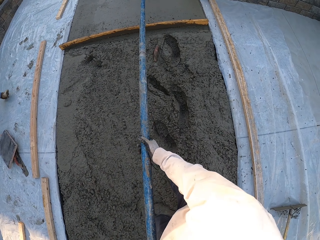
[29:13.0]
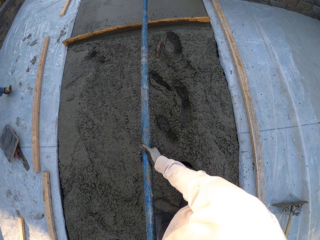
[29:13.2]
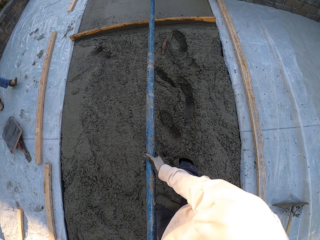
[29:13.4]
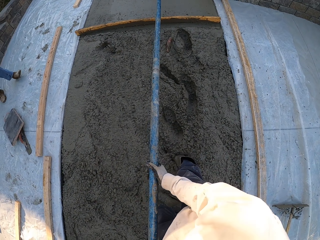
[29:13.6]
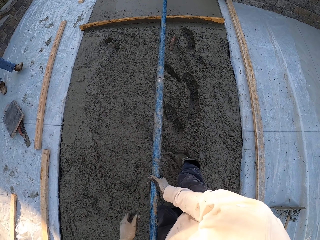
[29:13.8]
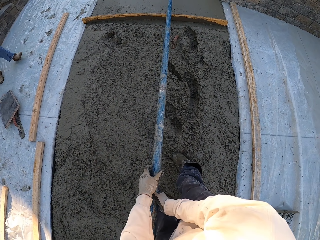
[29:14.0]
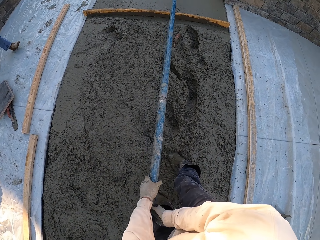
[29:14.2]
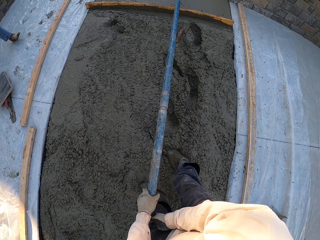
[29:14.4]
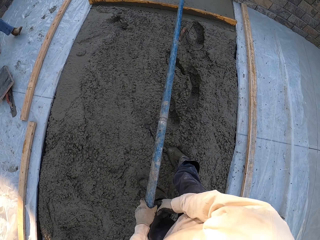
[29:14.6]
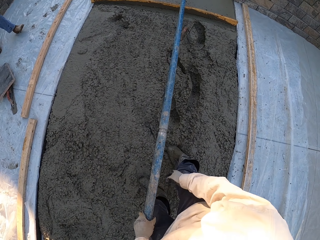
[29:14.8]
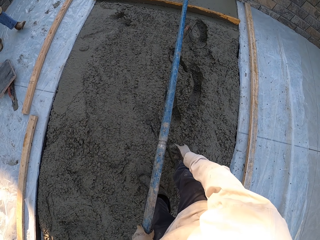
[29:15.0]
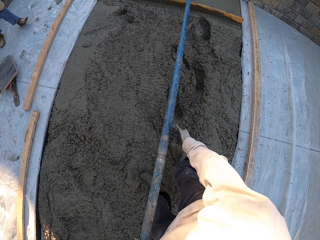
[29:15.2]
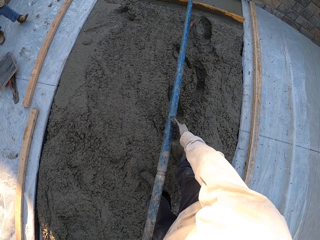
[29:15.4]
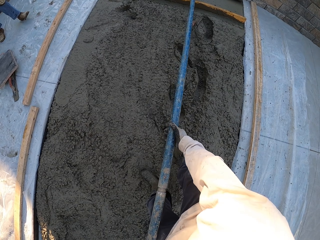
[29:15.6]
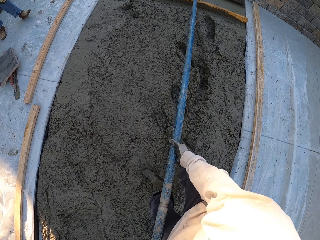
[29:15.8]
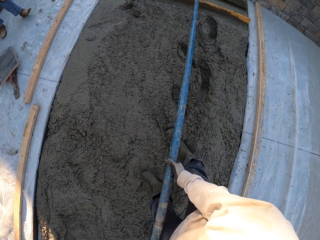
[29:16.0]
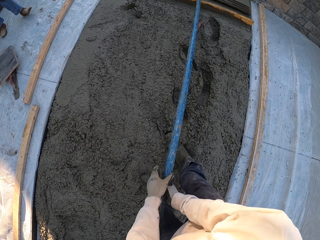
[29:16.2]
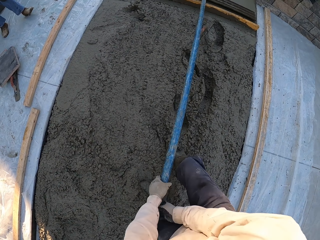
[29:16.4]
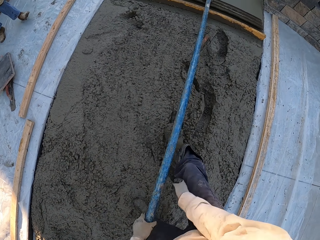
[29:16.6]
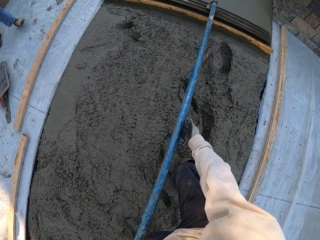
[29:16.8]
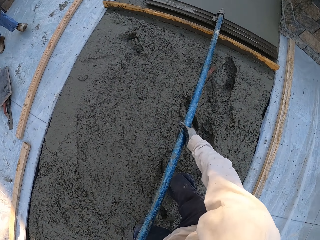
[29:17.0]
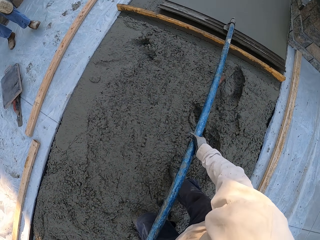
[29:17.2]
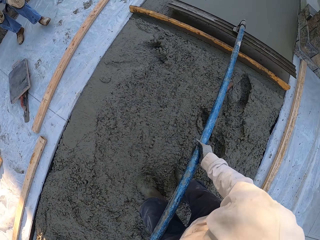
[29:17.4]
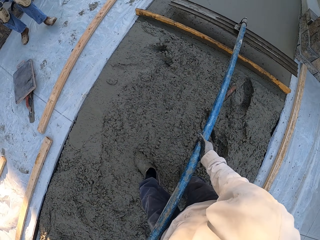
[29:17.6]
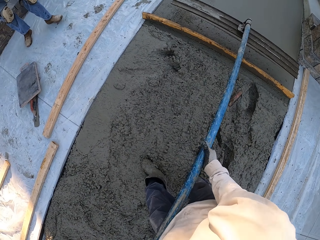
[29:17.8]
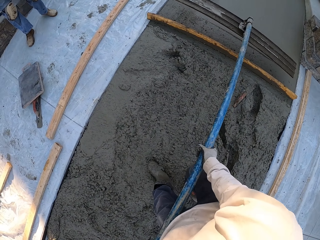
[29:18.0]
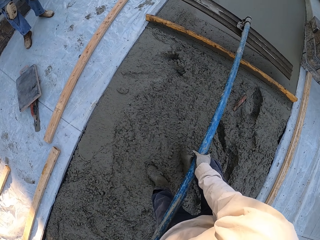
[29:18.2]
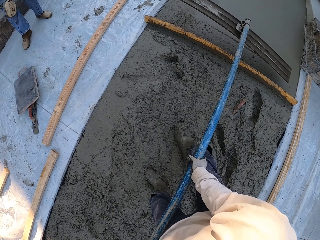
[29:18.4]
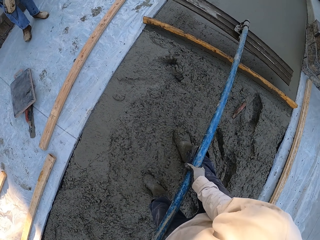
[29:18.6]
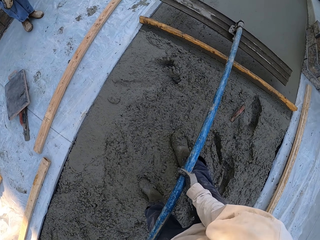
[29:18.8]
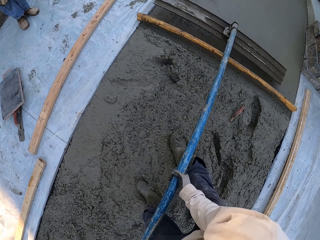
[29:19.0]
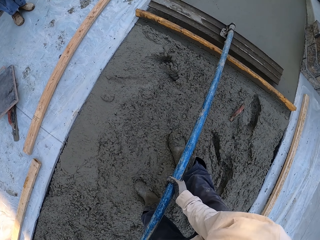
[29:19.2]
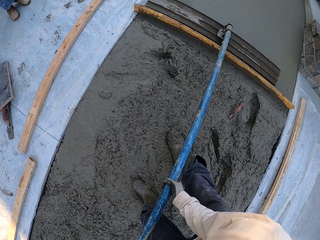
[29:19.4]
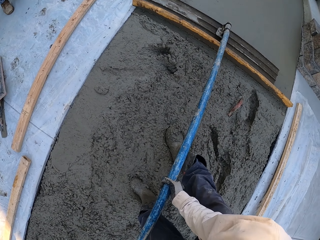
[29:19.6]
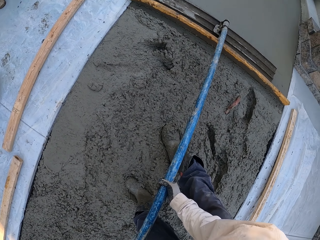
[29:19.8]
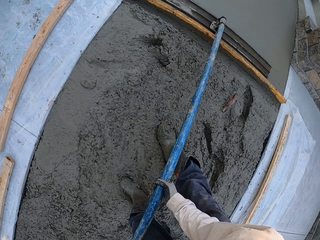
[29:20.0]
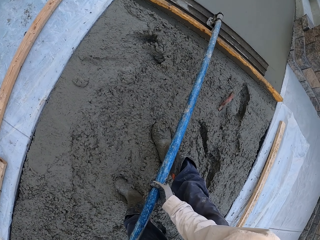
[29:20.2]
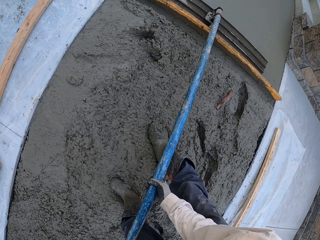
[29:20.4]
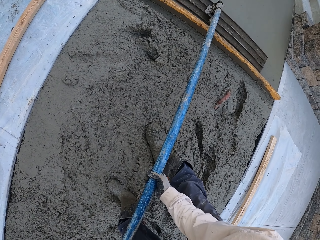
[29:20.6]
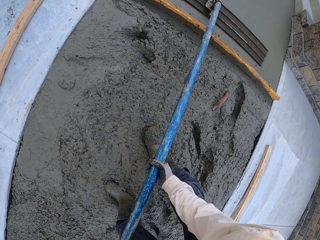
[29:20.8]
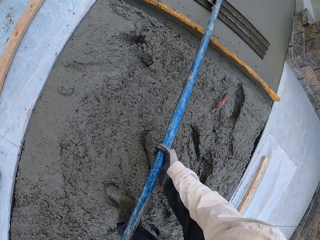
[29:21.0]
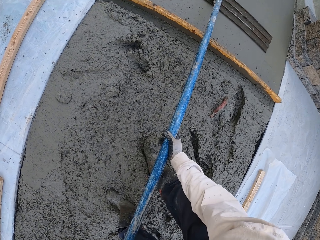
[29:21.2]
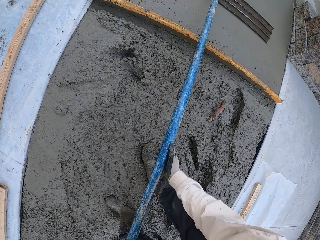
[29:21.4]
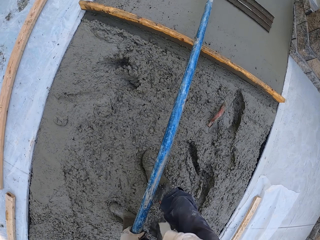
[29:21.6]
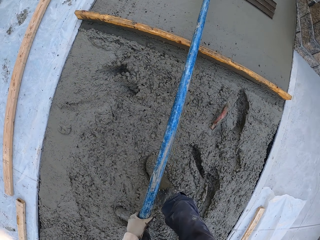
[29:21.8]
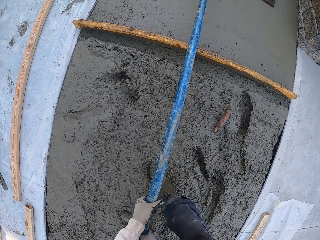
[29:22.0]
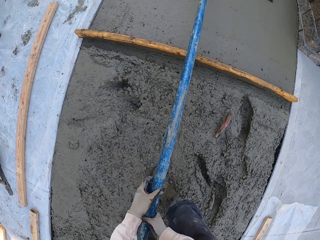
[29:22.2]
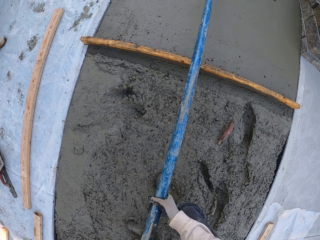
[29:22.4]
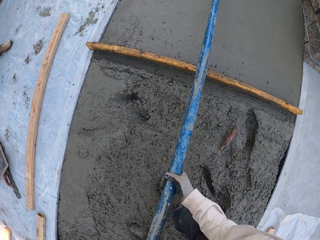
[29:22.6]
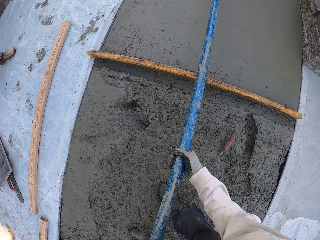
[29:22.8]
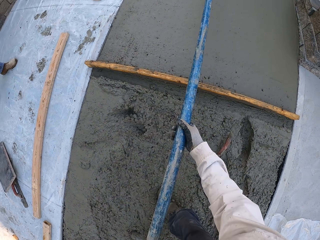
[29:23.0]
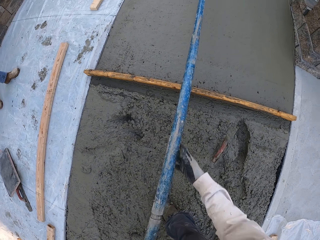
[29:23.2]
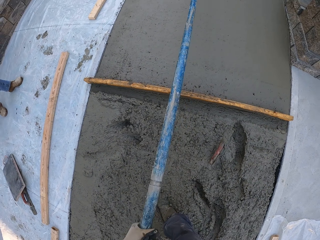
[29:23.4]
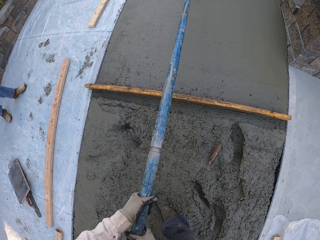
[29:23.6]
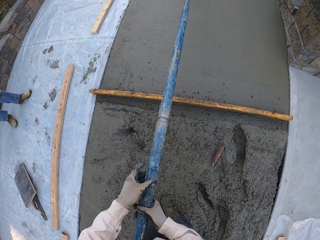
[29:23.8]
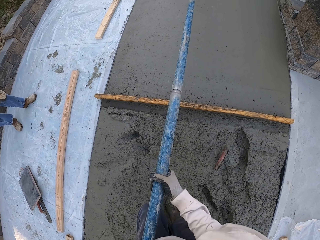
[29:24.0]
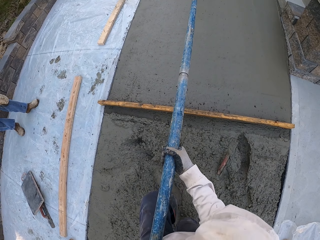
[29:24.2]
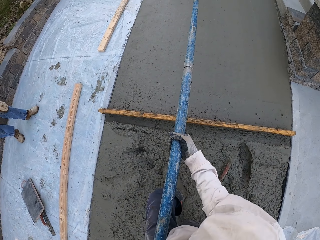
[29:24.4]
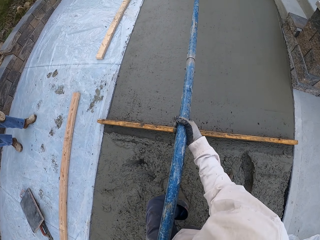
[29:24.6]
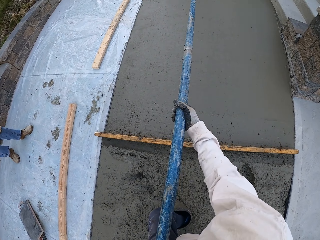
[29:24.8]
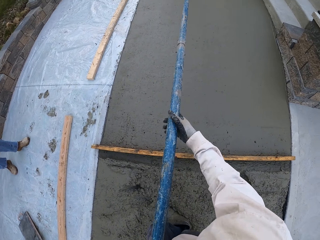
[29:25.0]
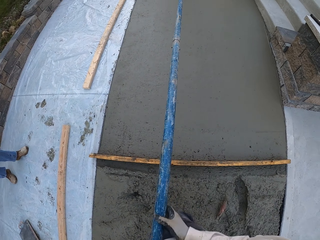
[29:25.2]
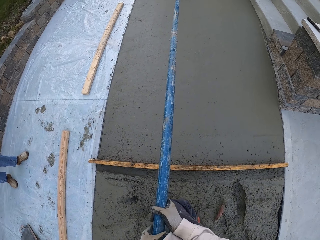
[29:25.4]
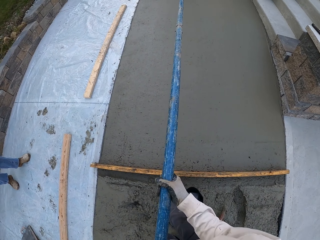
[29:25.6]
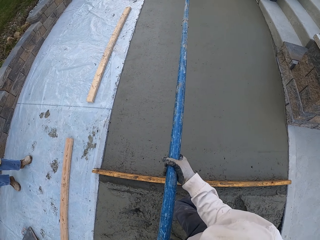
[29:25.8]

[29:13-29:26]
The camera wearer carries the magnesium bull float. They smoothen the floor and put the magnesium bull float down.

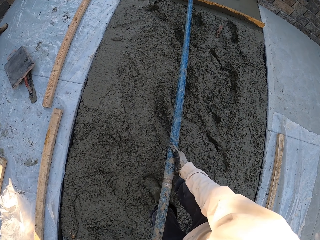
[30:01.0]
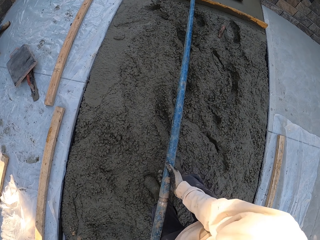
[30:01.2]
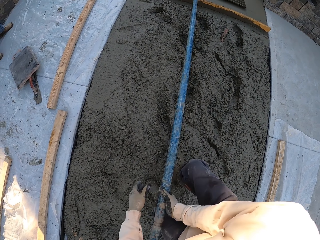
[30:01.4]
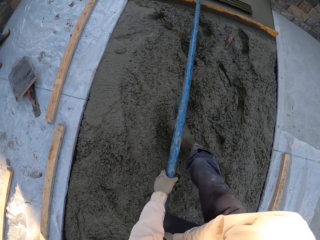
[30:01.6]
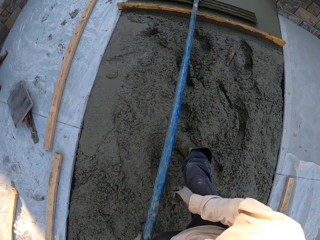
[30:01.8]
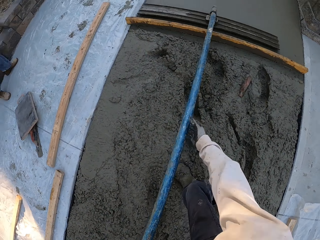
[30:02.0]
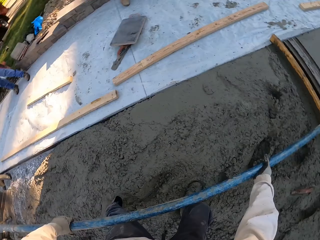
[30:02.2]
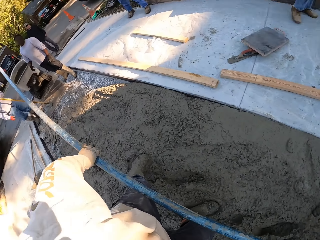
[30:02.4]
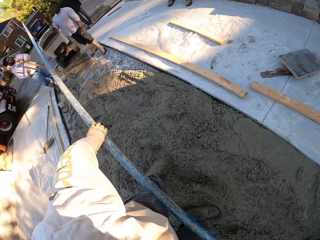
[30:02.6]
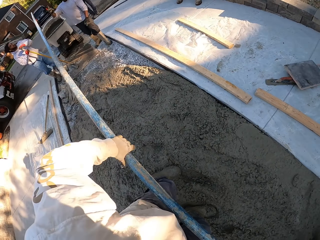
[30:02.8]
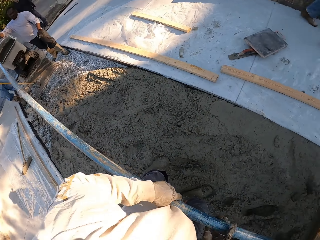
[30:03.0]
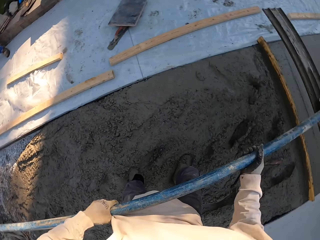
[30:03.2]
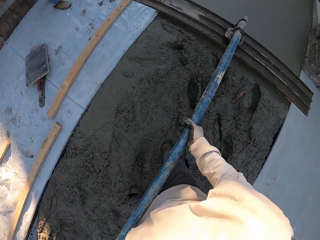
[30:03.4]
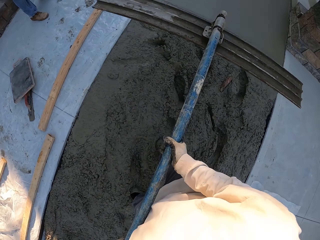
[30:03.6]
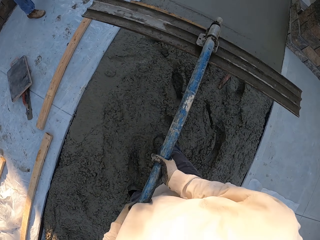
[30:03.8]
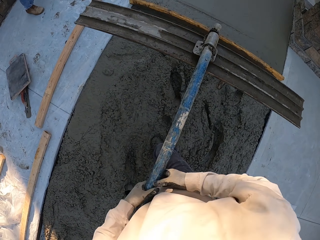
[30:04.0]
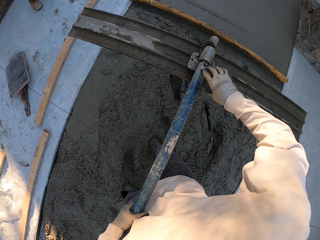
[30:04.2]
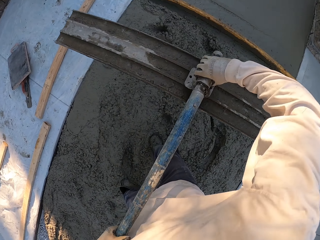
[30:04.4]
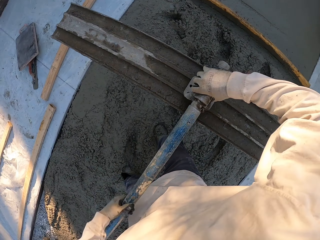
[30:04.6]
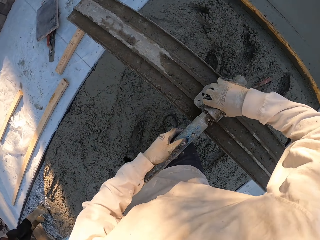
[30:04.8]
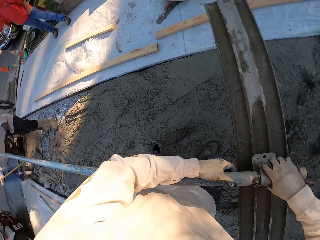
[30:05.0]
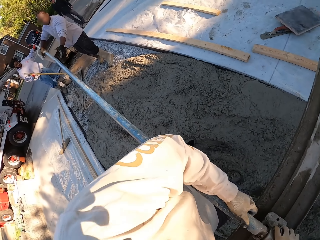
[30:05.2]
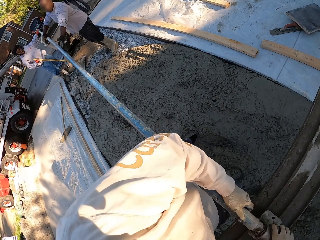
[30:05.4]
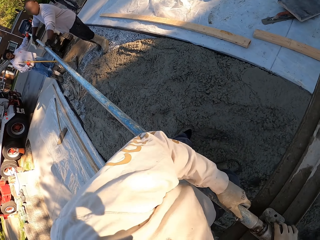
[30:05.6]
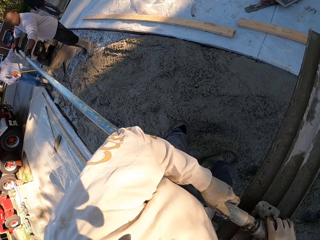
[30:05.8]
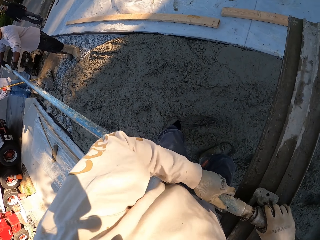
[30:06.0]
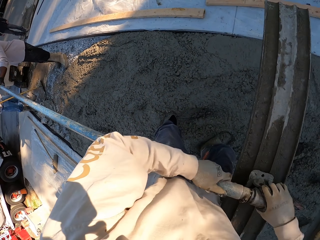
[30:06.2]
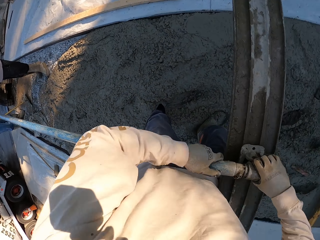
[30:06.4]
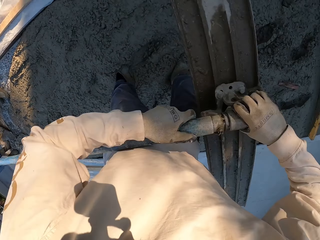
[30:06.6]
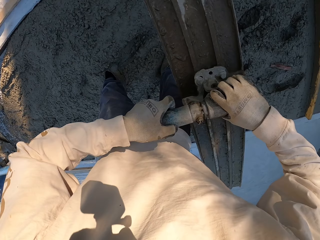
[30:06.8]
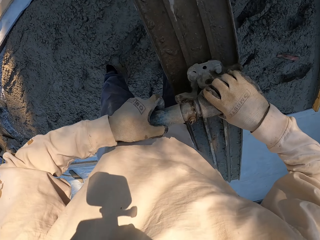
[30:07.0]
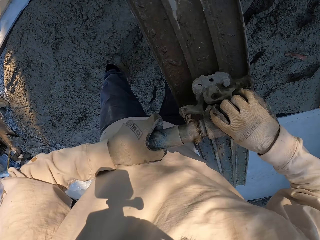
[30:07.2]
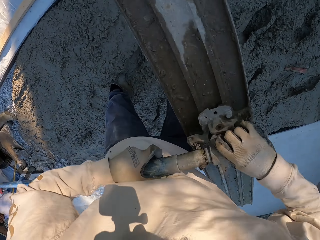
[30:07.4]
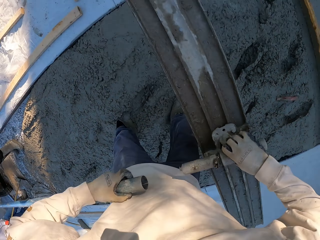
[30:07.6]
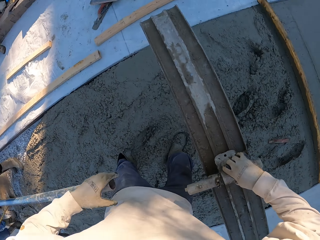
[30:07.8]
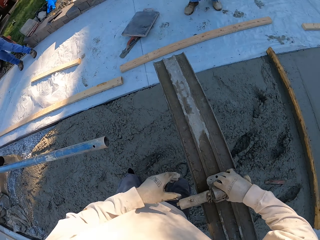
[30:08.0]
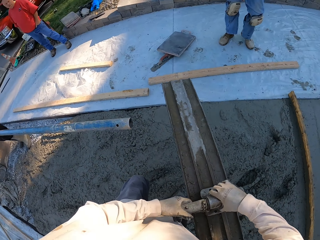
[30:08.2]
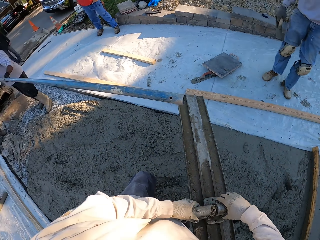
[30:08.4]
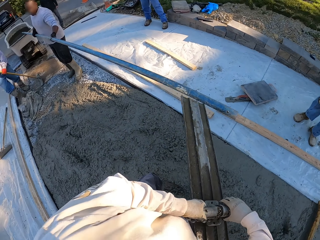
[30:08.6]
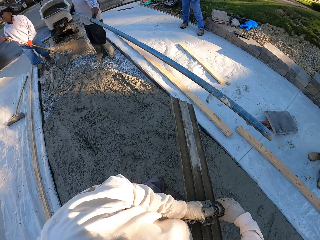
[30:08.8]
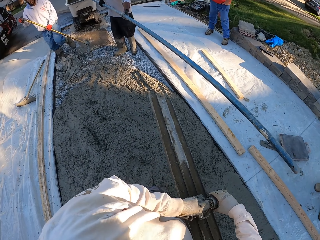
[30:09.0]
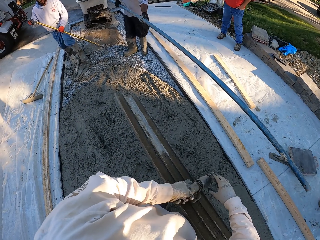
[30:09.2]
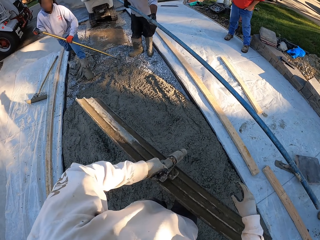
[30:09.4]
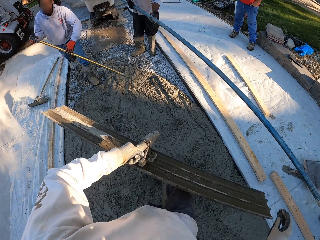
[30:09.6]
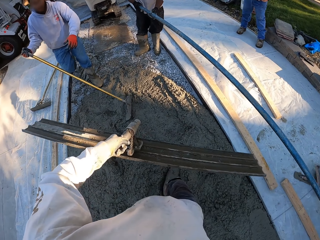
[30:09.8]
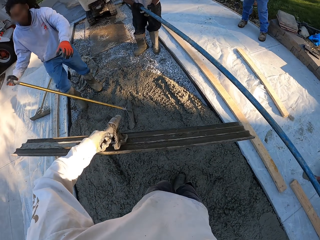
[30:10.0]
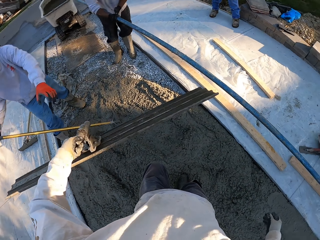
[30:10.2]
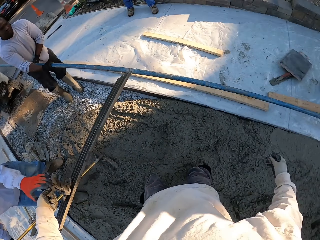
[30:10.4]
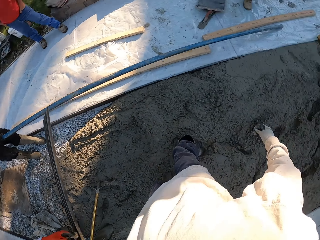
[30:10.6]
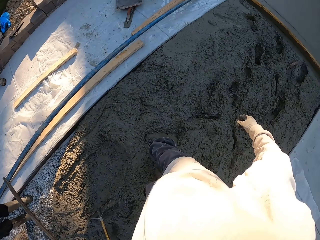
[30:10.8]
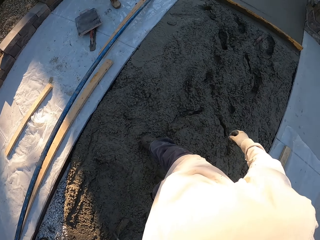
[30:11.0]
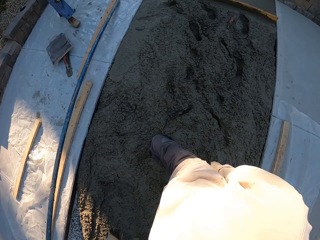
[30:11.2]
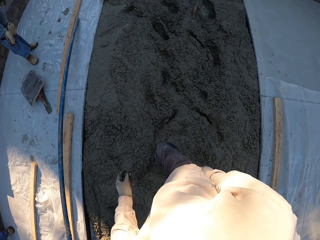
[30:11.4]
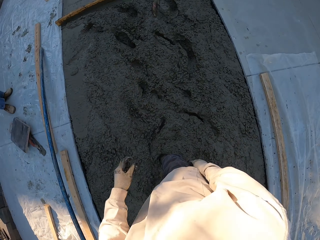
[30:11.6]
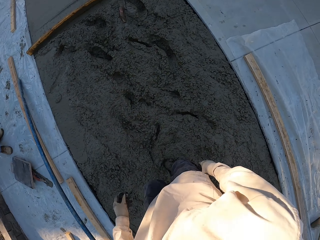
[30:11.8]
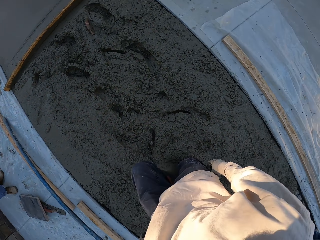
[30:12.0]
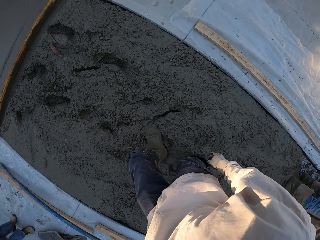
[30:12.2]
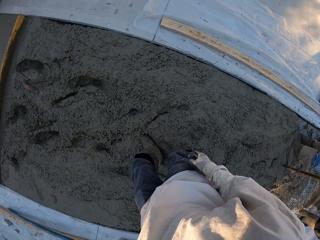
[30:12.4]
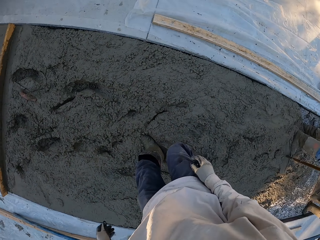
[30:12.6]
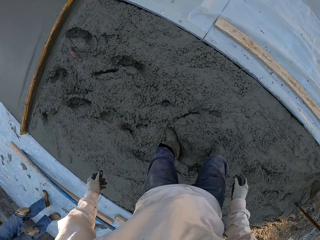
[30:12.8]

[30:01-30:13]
The camera wearer looks around. He disconnects the screed from the stick or handle. A man holds the handle. The camera wearer holds the magnesium bull float. Another man walks. The camera wearer looks around, walks and looks around.
